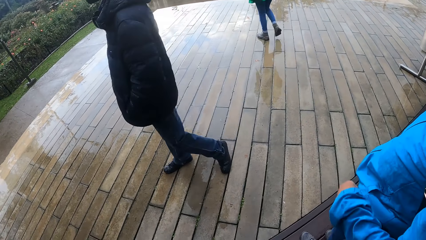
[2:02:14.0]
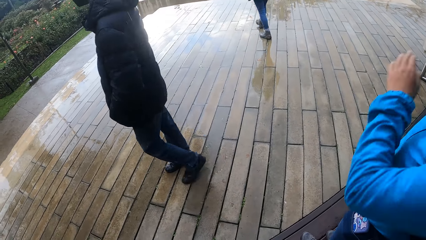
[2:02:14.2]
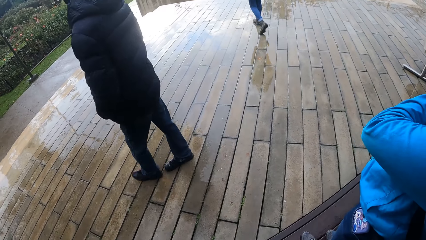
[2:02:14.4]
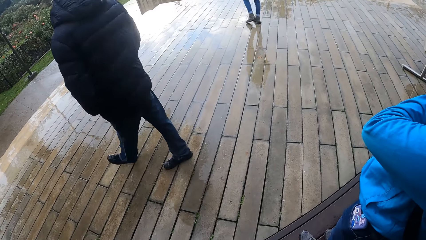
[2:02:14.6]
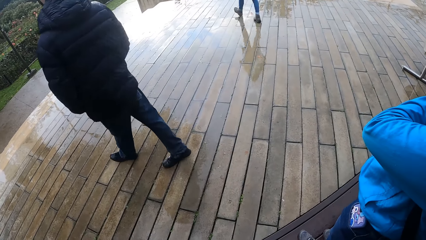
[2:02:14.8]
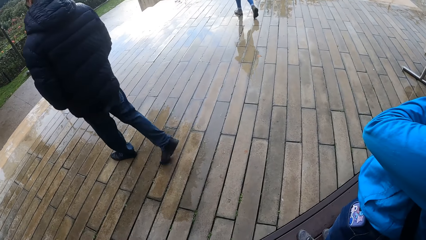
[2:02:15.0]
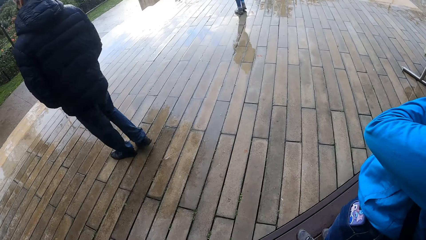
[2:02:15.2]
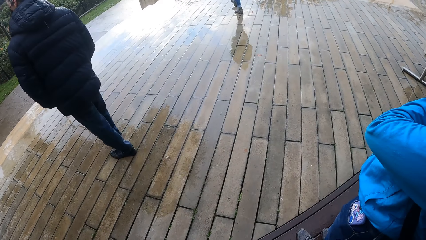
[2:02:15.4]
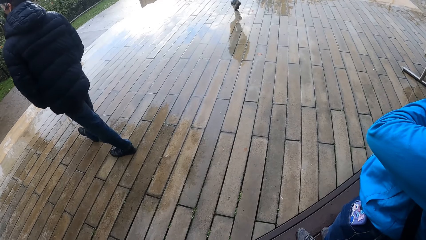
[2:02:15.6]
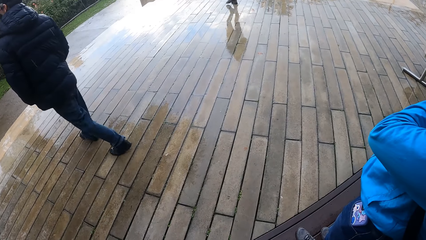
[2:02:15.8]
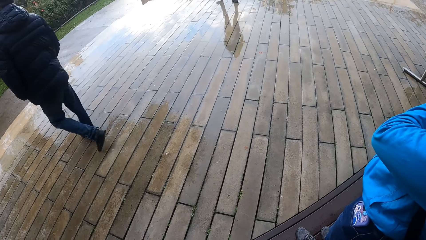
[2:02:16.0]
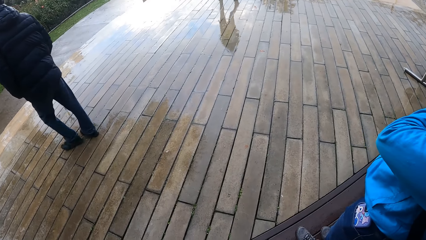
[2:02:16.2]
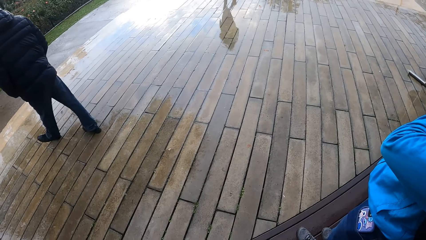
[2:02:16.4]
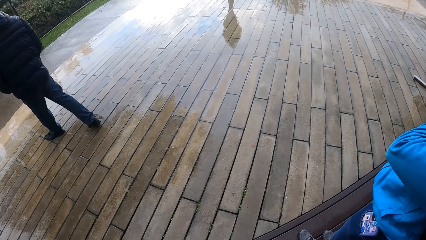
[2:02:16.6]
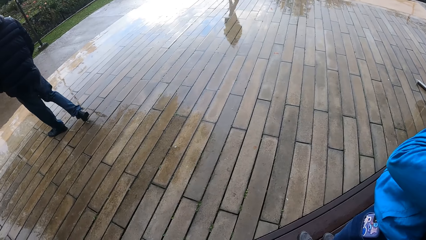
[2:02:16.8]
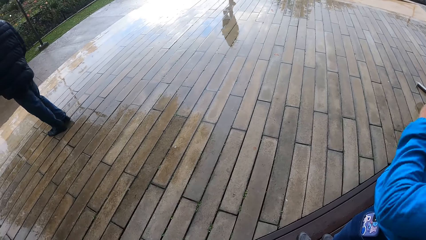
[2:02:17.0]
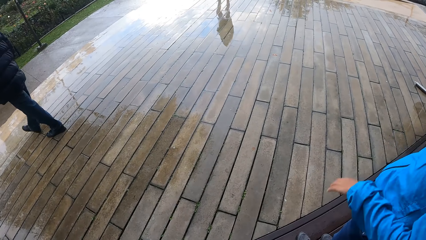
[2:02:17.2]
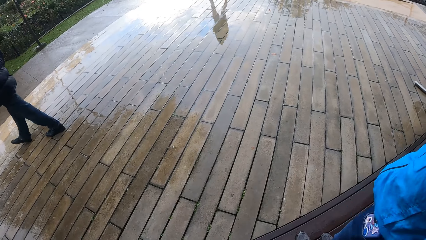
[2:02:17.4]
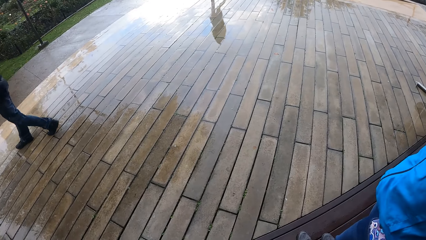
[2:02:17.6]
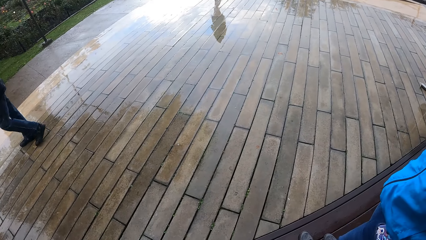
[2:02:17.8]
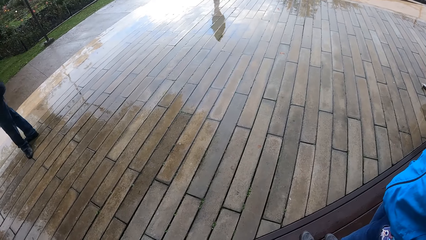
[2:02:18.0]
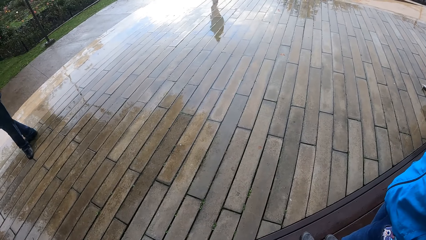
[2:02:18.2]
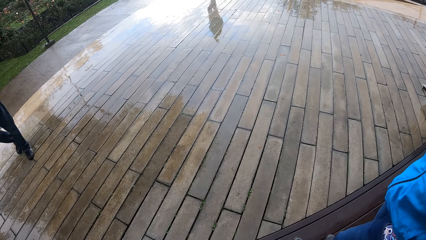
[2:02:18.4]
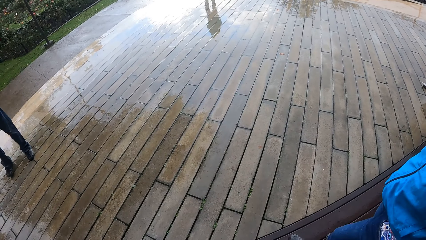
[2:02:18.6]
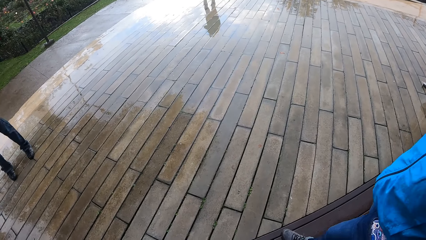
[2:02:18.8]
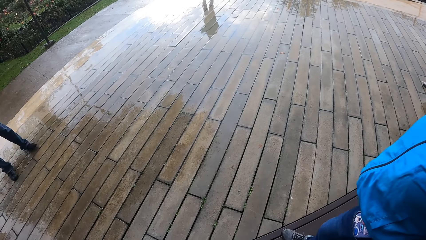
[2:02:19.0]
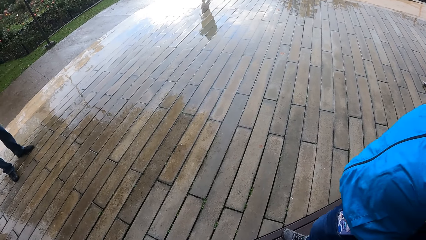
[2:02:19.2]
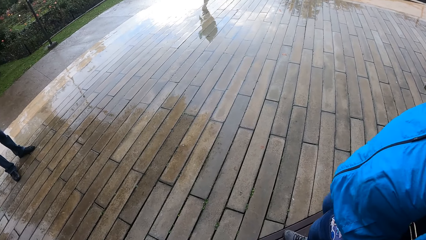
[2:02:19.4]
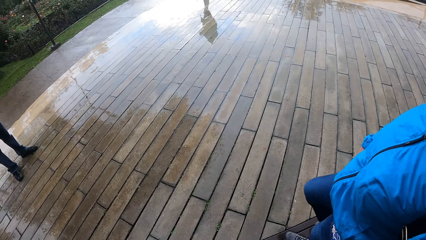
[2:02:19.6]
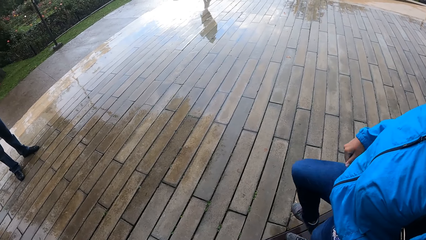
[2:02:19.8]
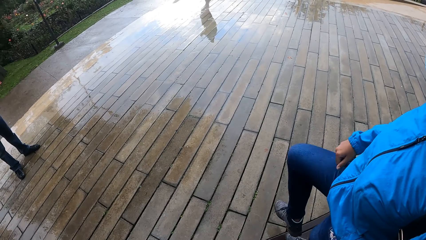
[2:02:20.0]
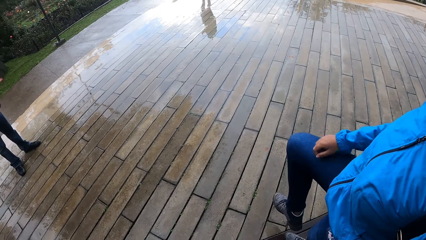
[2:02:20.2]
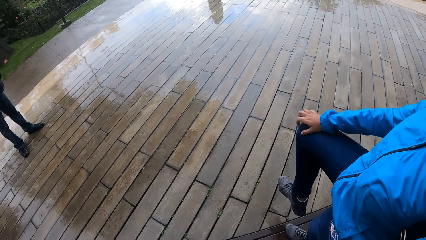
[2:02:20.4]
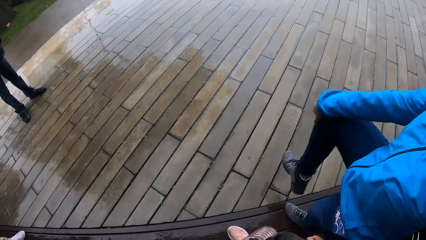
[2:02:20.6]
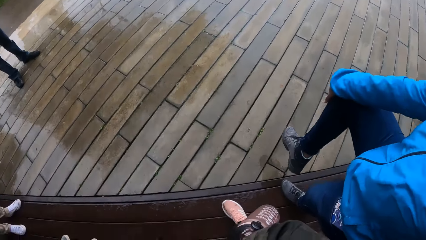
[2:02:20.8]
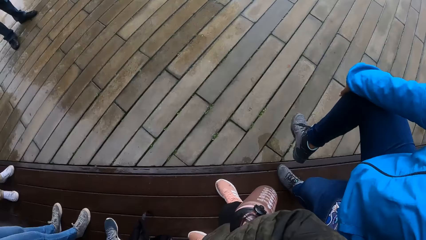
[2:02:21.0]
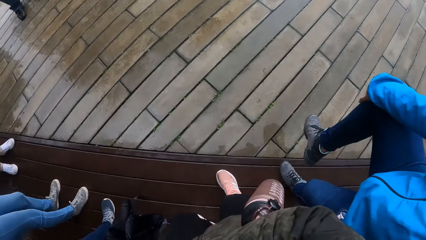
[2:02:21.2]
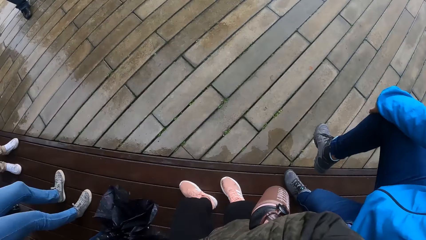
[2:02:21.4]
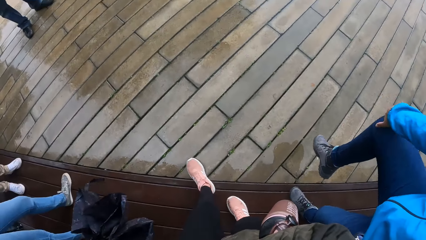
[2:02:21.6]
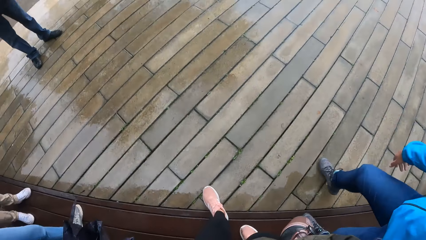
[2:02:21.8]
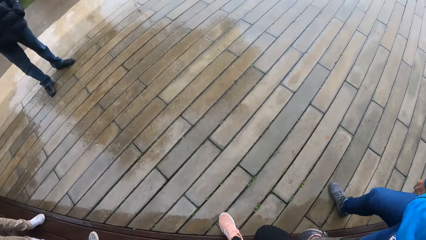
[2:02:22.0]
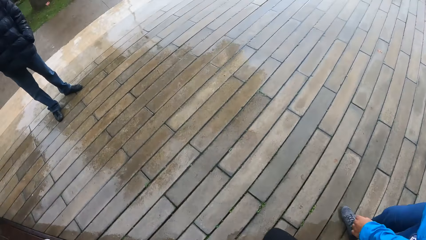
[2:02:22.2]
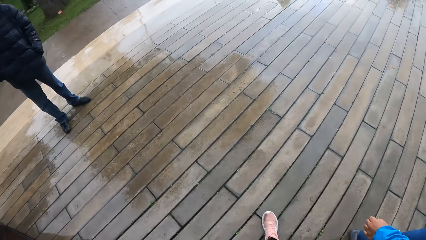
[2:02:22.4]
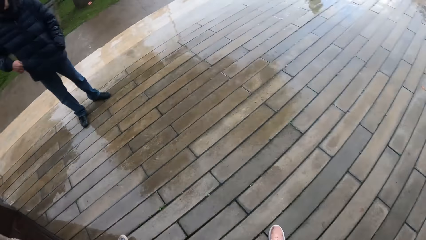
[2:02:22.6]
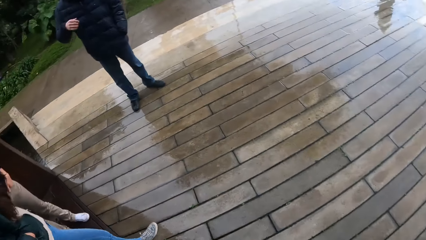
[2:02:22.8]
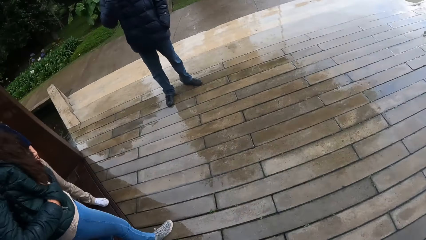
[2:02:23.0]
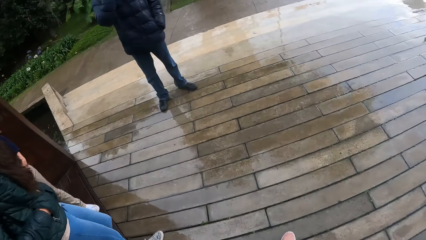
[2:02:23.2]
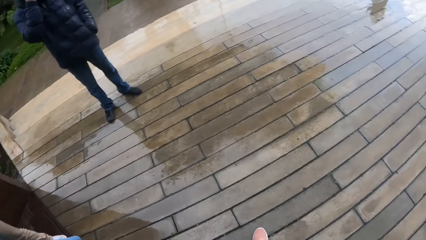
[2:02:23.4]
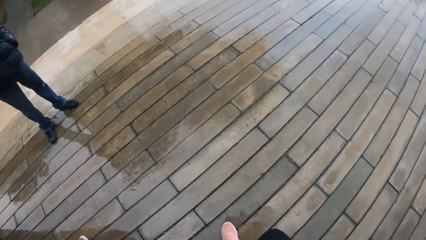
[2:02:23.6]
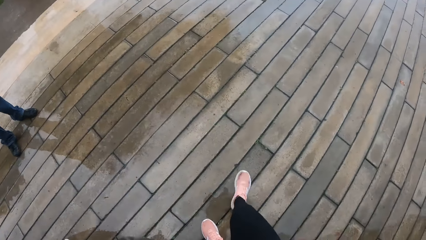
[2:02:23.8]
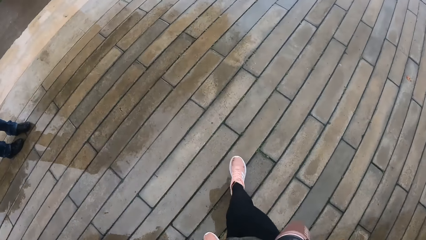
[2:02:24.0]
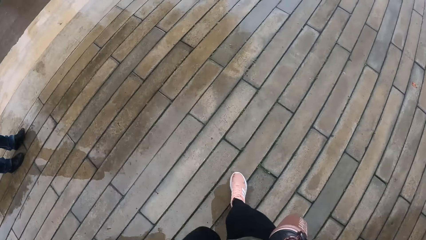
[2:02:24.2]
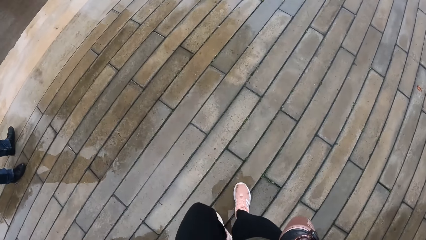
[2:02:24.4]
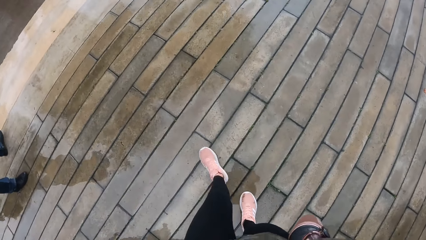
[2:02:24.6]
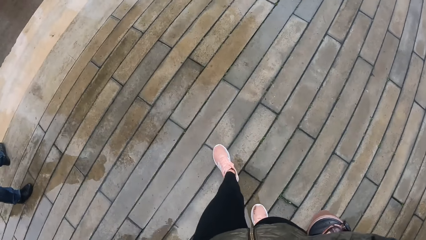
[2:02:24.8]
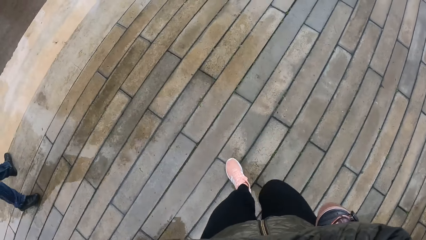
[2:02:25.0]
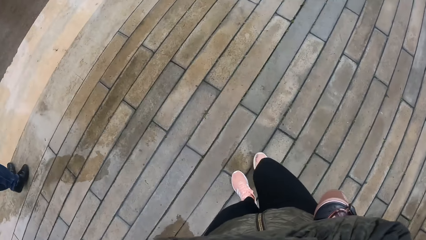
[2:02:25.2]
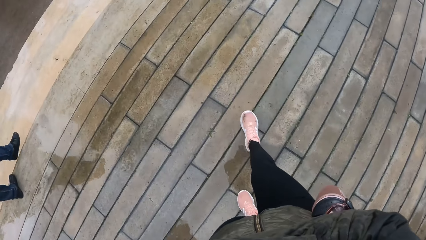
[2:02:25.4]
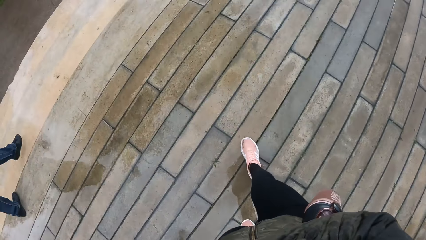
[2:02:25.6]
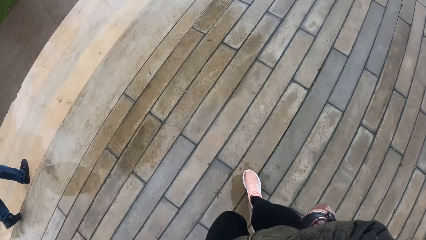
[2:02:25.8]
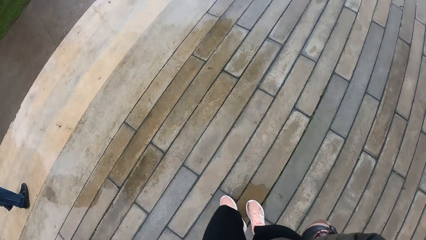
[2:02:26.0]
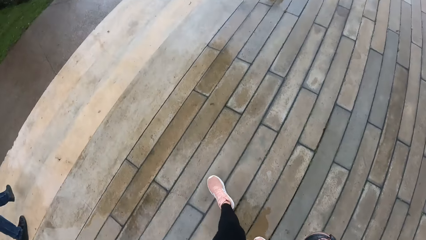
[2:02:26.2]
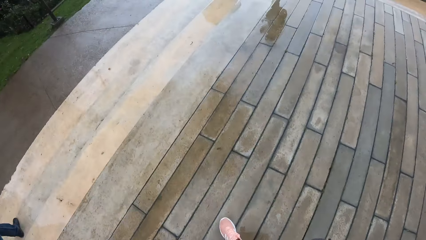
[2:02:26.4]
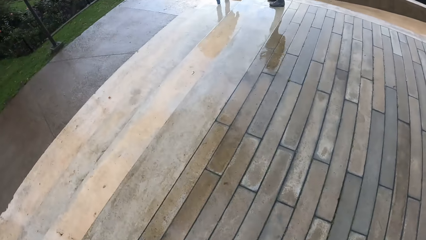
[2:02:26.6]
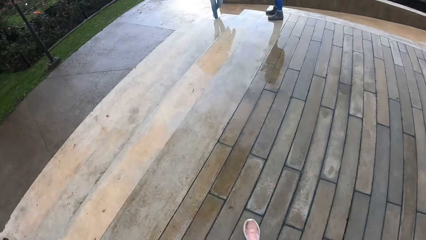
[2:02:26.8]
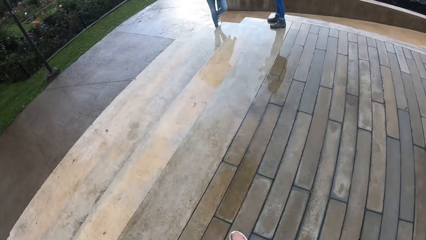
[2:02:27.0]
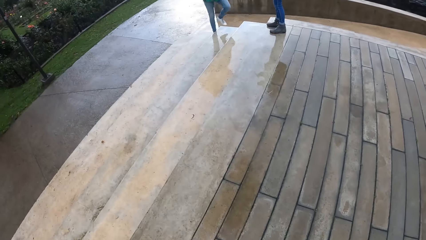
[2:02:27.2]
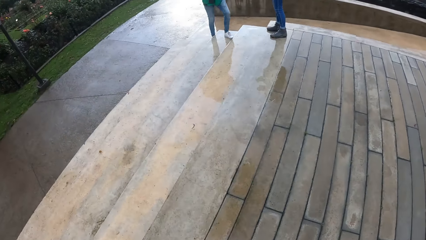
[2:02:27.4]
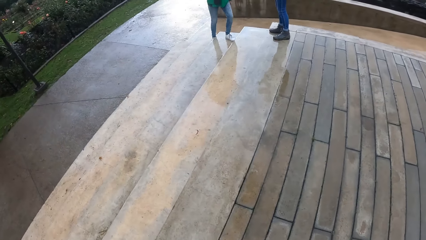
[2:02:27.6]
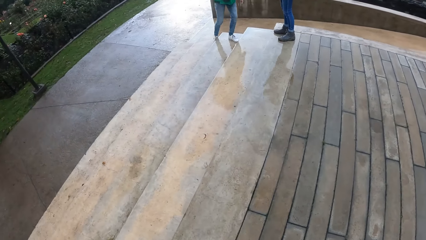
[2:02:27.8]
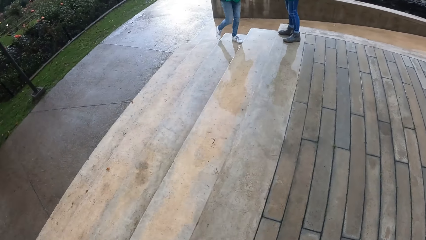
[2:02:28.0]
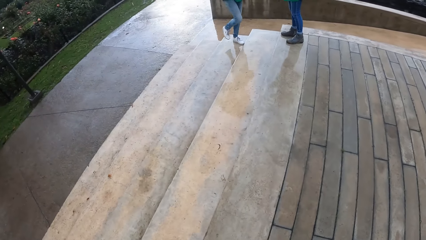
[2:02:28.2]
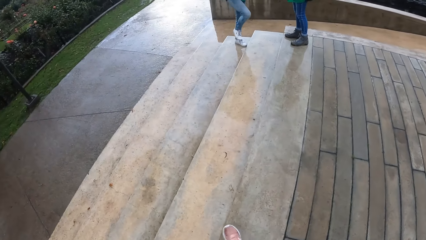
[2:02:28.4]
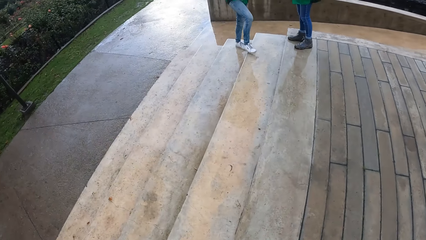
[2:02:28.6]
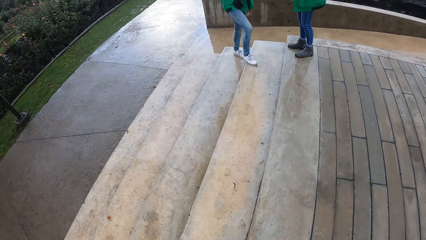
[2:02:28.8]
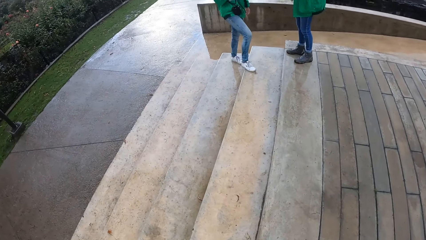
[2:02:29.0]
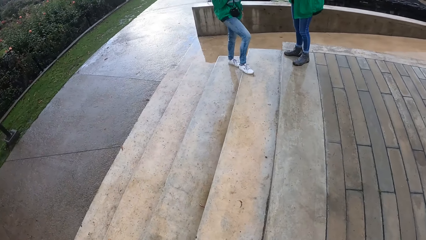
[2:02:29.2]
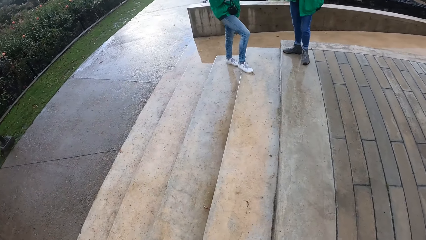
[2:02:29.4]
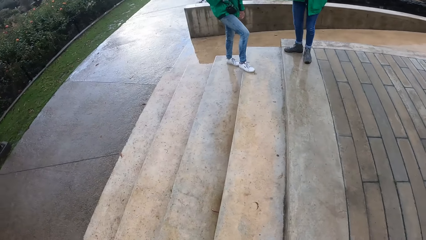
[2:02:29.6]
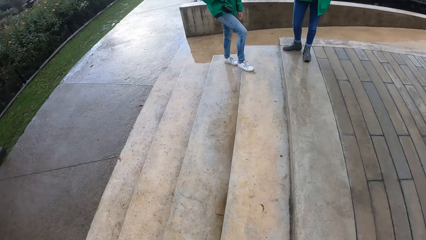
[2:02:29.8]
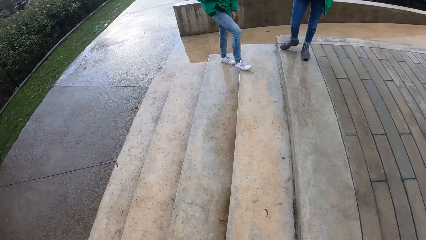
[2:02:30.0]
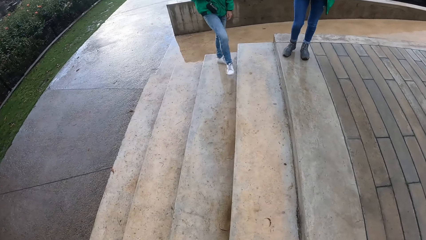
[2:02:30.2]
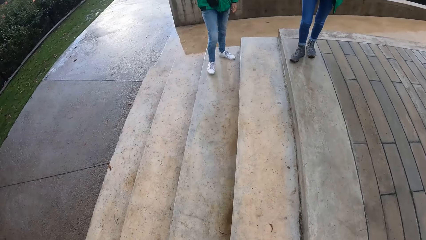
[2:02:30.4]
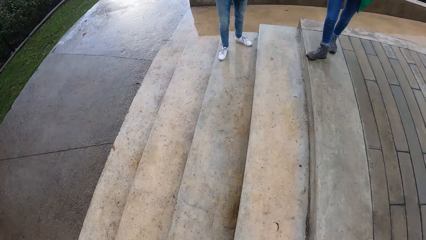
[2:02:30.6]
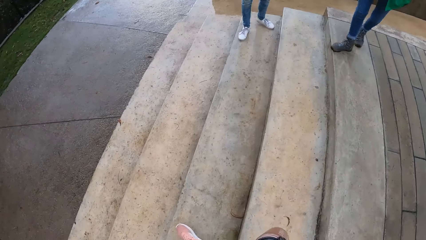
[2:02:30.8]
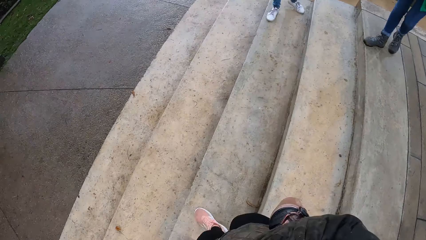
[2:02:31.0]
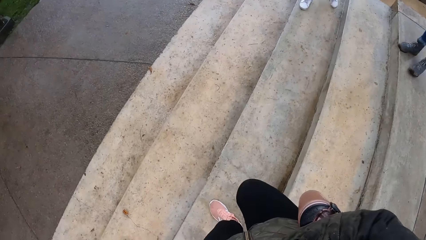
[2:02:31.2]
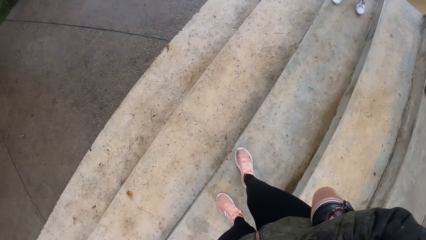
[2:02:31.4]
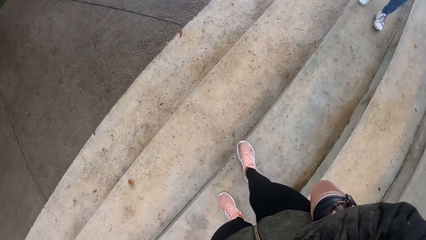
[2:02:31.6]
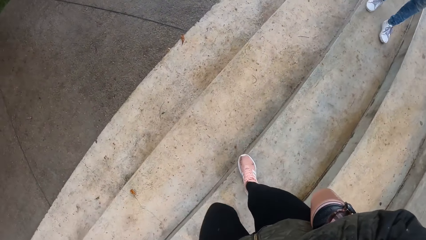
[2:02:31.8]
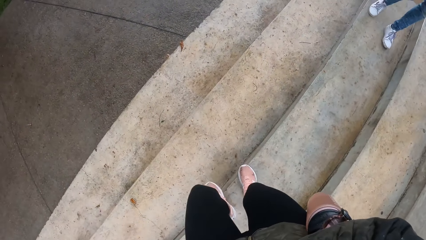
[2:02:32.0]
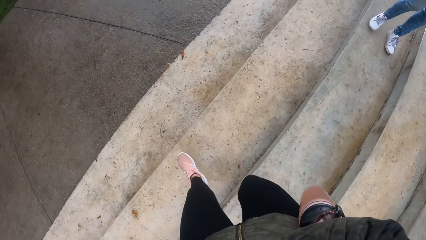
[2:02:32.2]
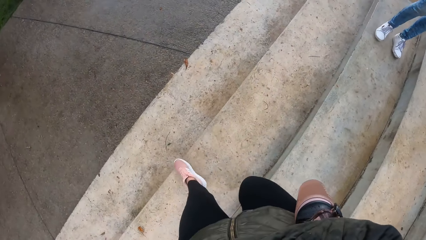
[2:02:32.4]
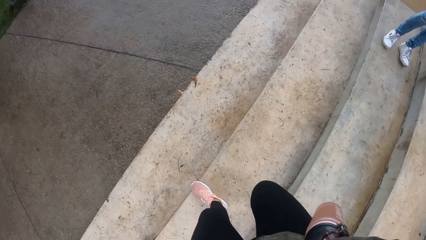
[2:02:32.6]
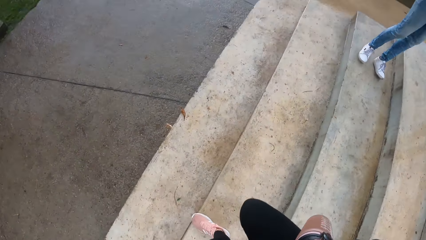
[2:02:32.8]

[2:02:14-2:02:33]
The woman lifts her left hand towards her face. A man walks away from the woman. The woman touches her right leg with her right hand. The woman inspects her foot. The camera wearer walks towards a flight of stairs. They walk away from the building with the woman. The man lifts his right hand towards his face. The man walks down the flight of stairs. Another woman walks up the flight of stairs. The camera wearer walks down the flight of stairs.
